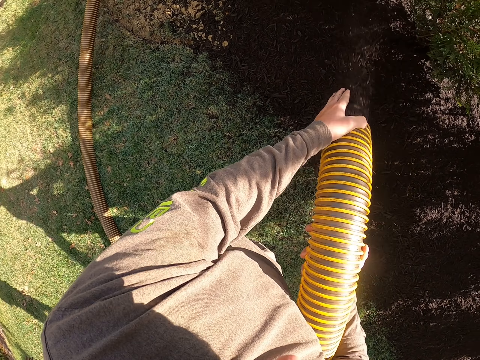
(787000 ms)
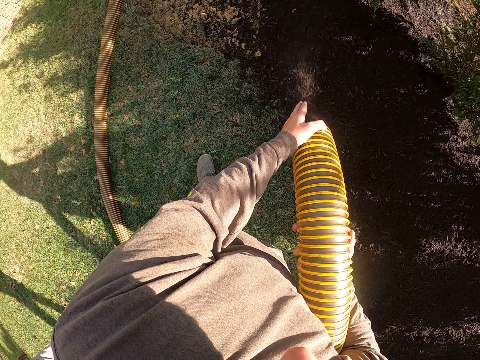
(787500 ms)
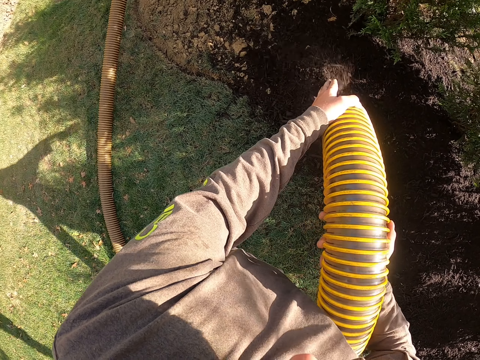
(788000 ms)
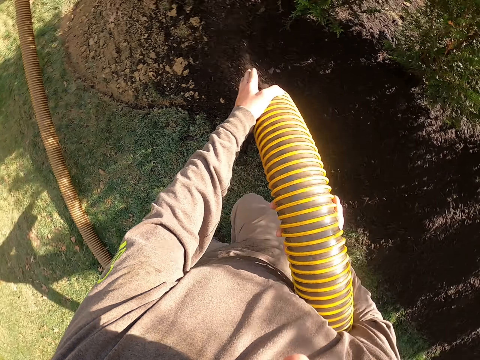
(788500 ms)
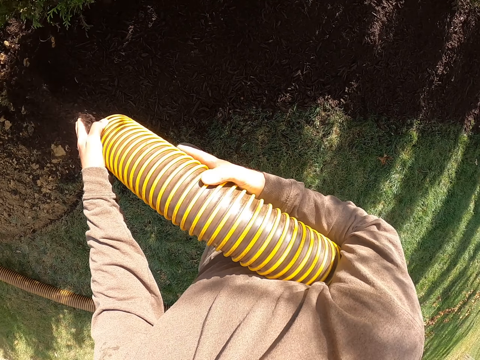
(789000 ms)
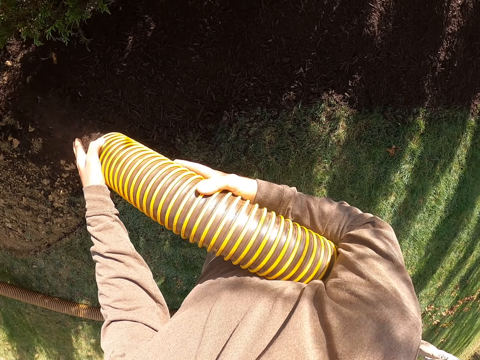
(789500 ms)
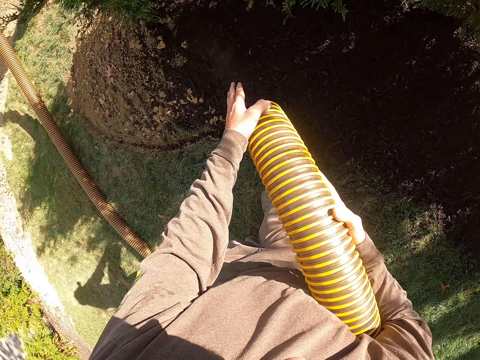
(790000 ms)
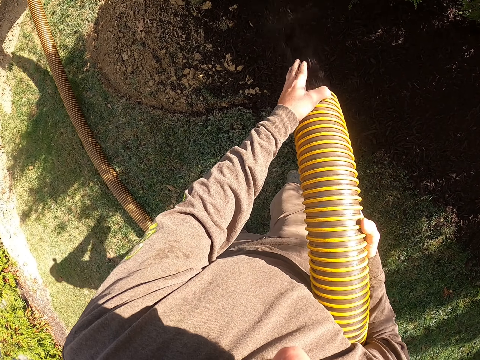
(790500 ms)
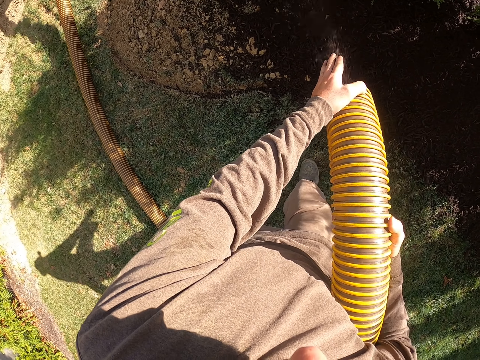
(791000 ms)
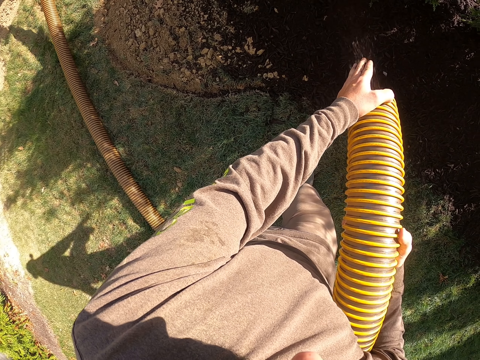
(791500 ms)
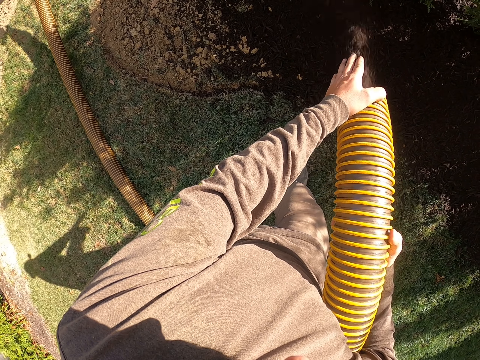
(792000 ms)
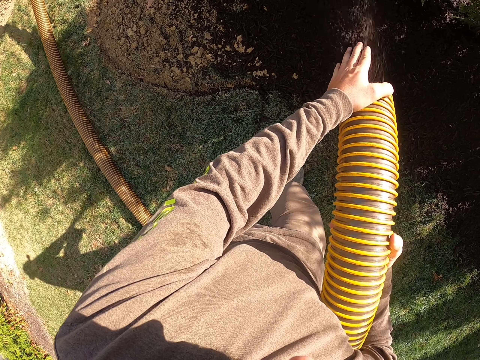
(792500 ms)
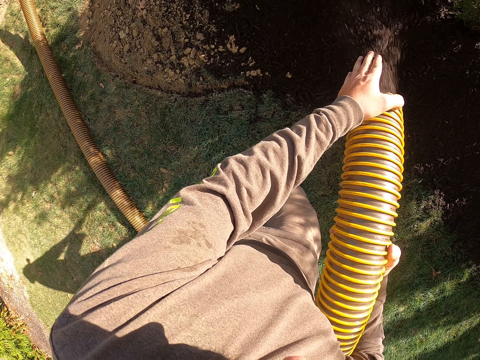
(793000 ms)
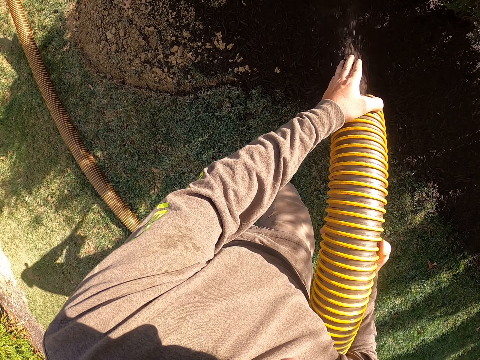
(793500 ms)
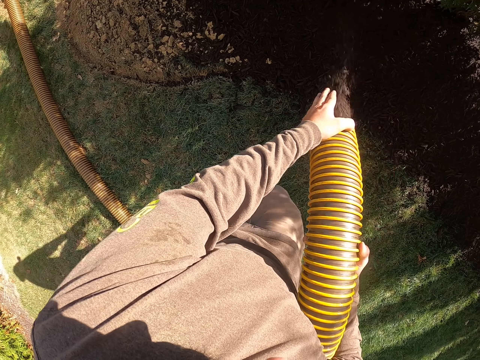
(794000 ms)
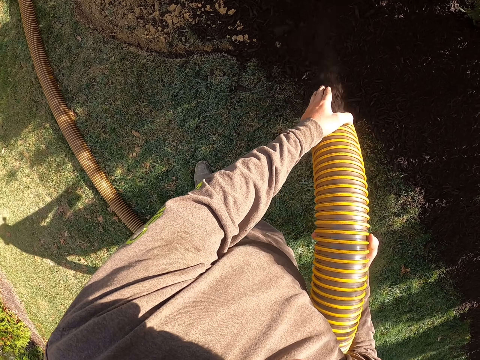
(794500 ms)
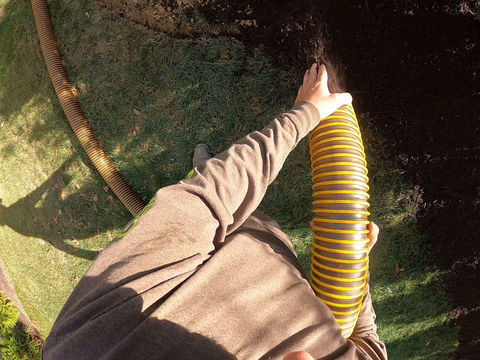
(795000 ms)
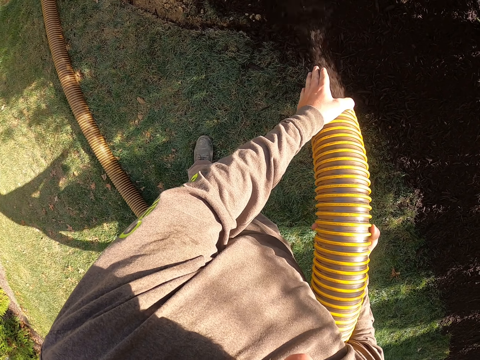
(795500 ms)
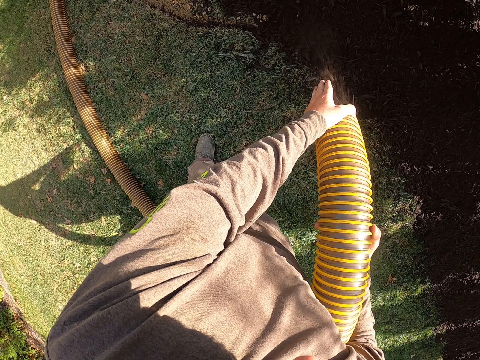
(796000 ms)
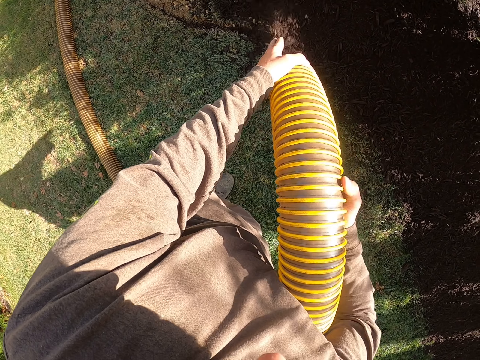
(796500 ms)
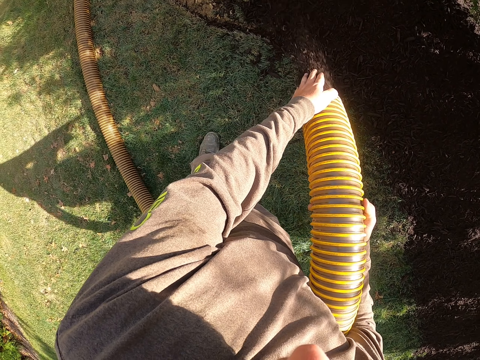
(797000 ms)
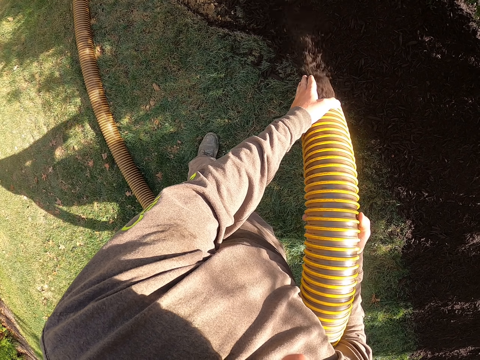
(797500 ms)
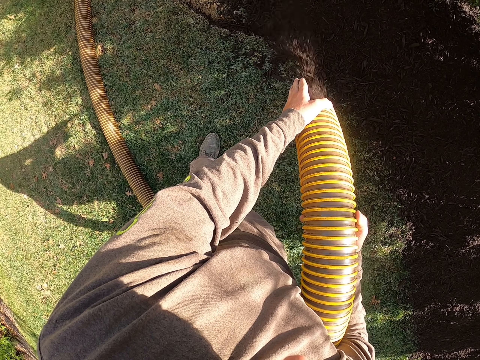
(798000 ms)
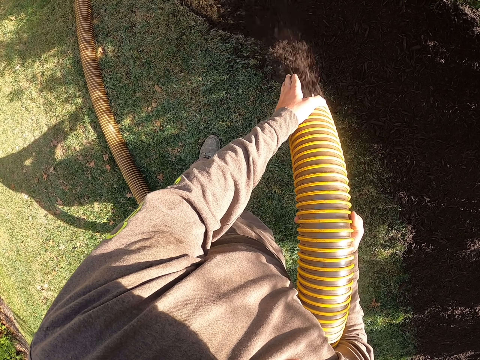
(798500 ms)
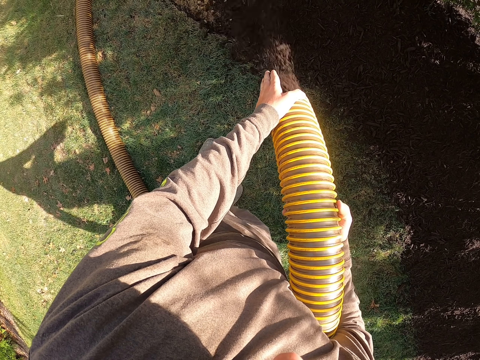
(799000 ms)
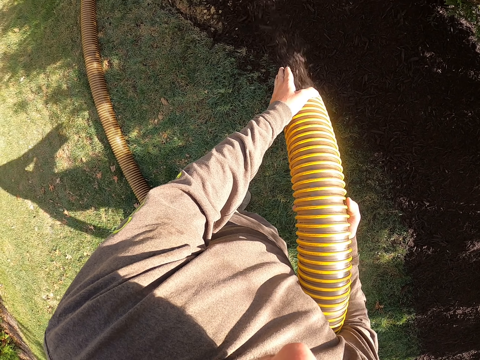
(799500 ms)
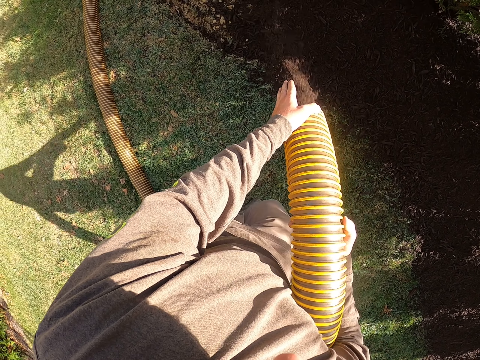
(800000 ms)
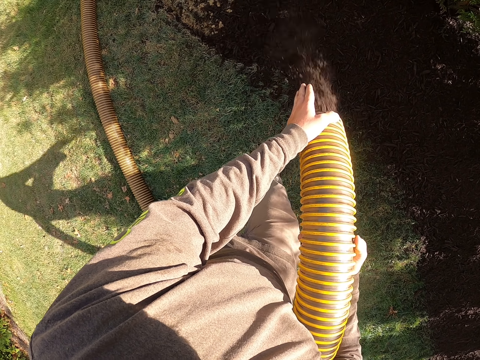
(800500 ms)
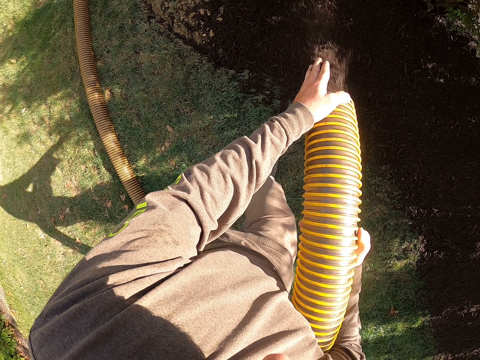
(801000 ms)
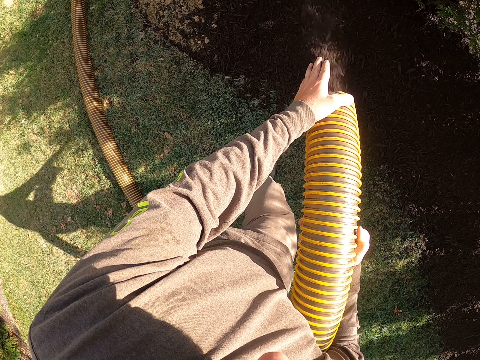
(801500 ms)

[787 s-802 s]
The camera wearer stares around. They pour manure on the ground with a hose plastic pipe.

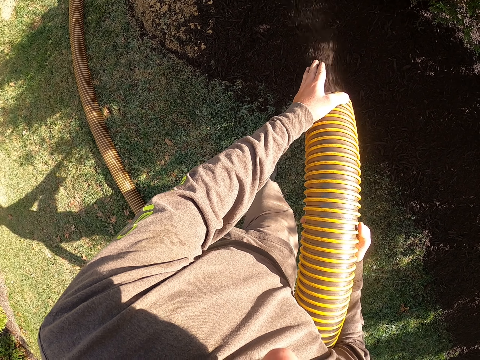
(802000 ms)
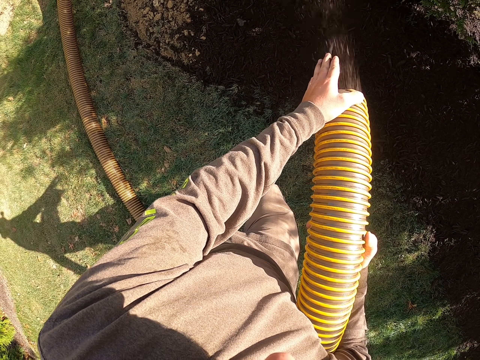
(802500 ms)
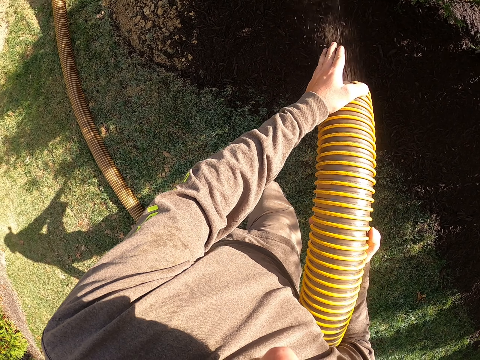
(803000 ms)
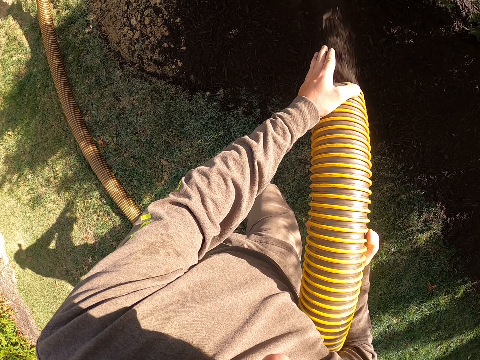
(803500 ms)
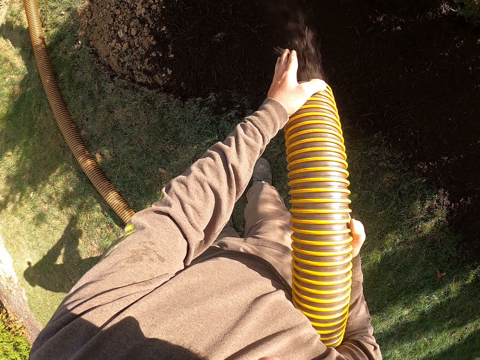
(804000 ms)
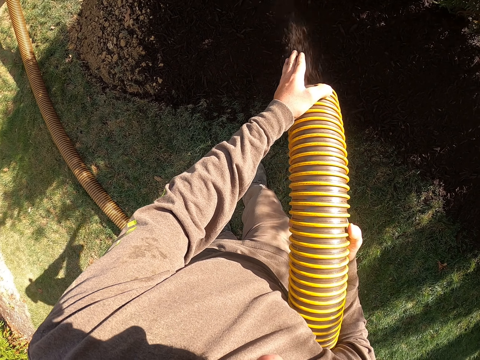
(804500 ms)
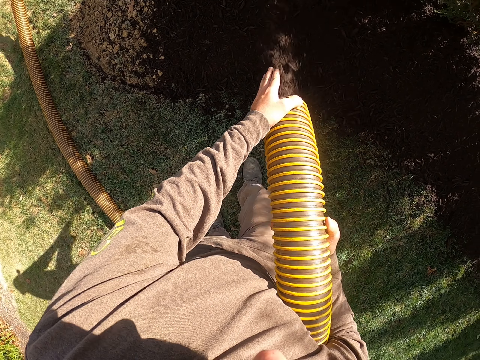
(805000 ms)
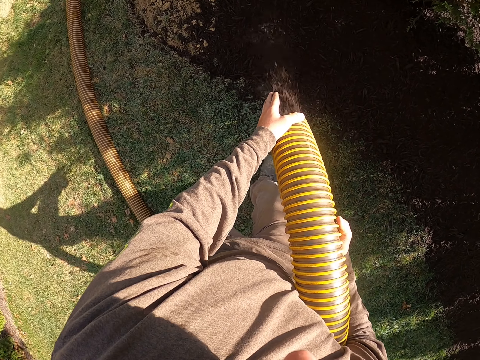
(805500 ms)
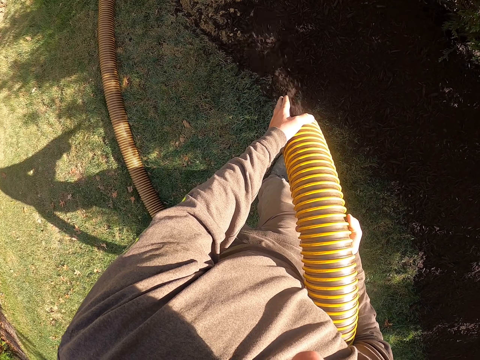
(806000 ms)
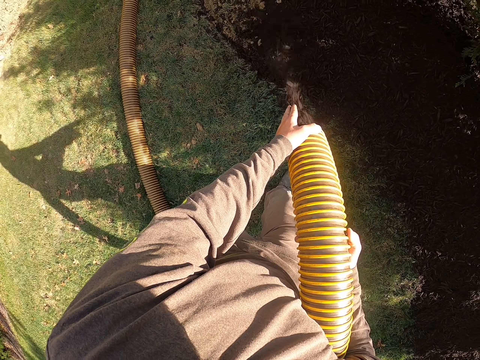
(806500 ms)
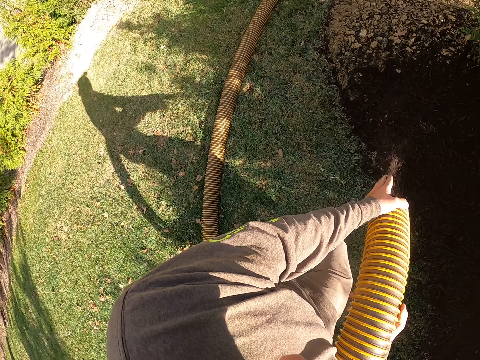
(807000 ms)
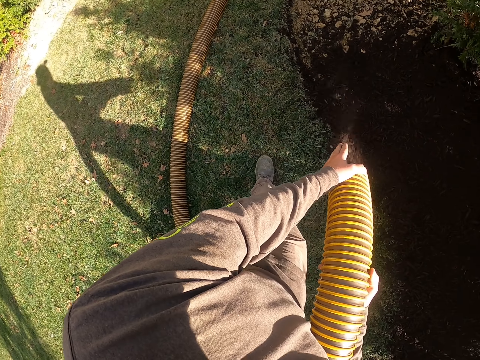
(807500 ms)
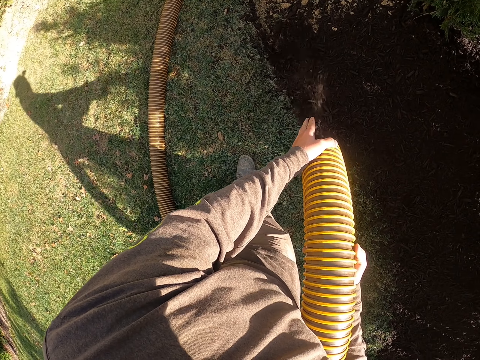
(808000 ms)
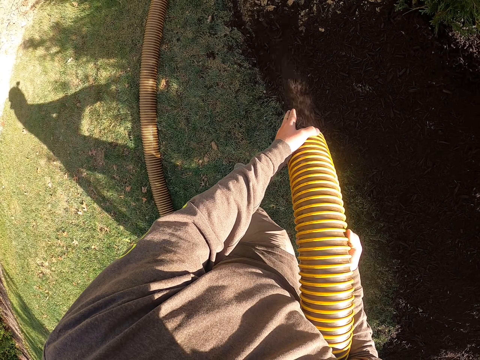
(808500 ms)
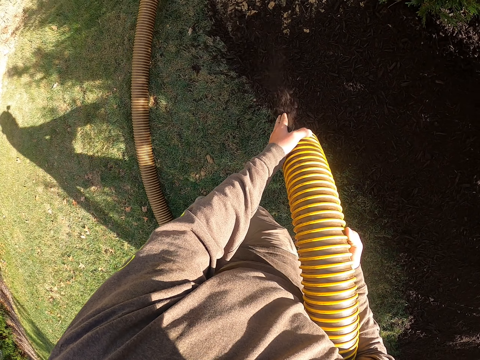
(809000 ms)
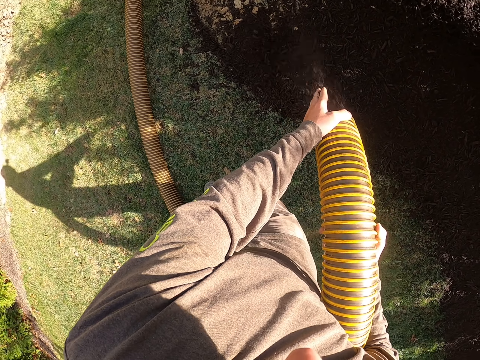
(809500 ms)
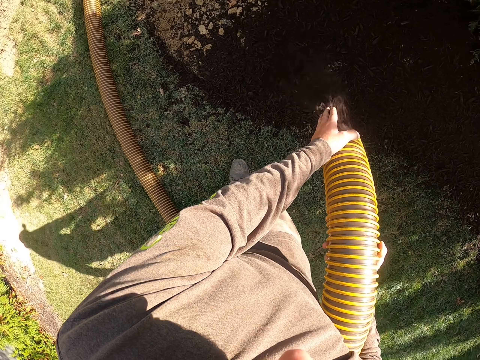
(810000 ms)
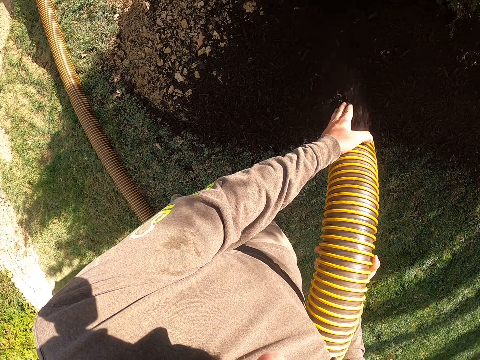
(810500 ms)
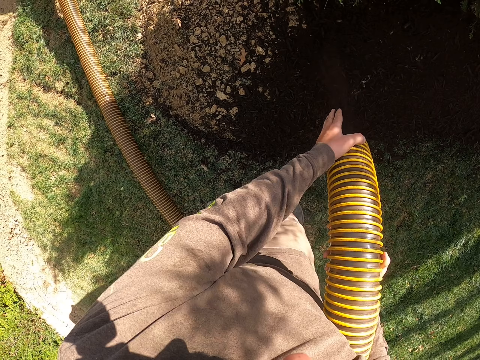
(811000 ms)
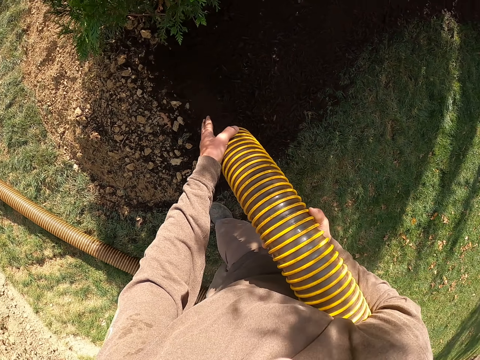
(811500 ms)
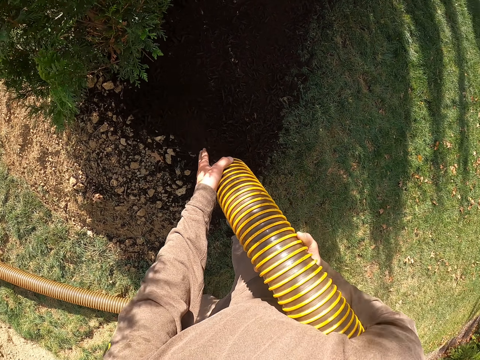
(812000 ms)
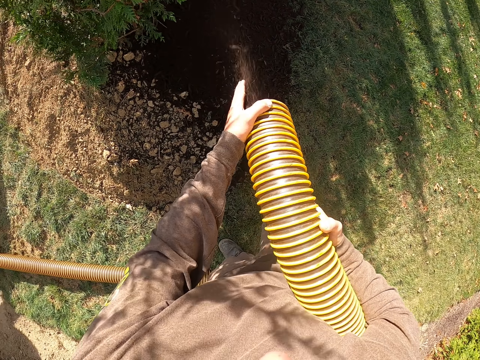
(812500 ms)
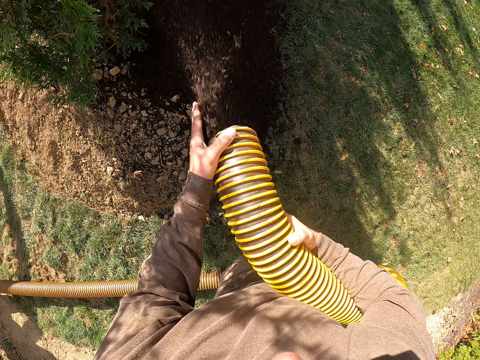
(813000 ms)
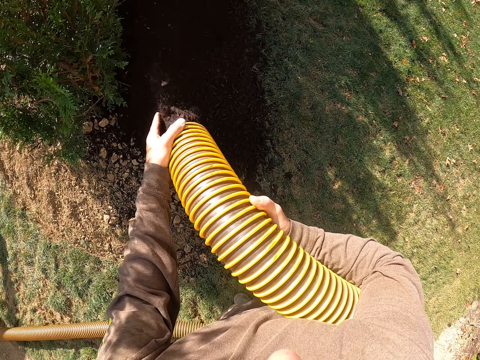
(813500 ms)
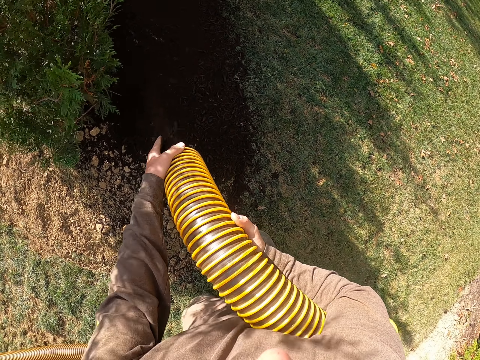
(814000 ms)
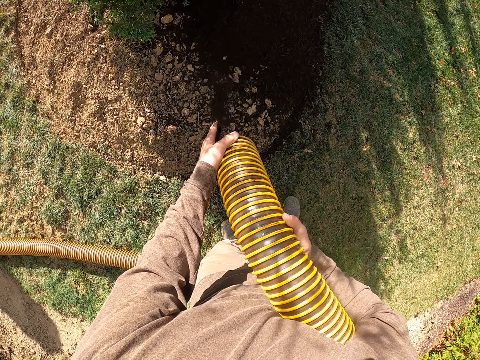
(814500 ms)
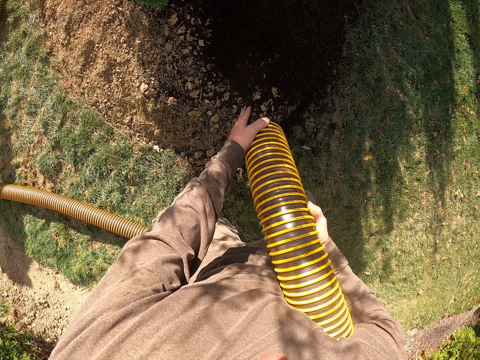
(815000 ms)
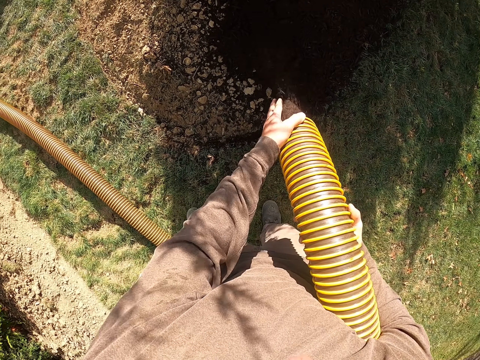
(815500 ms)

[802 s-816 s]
The camera wearer stares around. They pour manure on the ground with a hose plastic pipe. They move the legs. They stare around. They pour manure on the ground with the hose plastic pipe.
